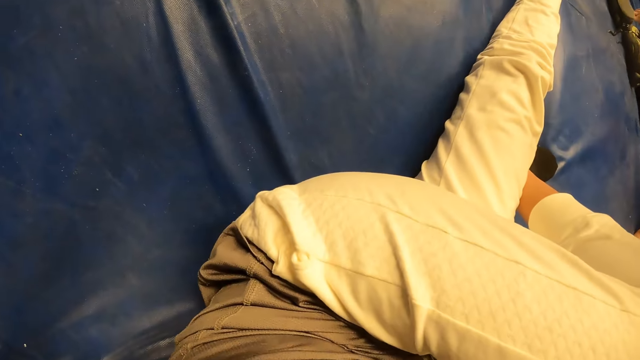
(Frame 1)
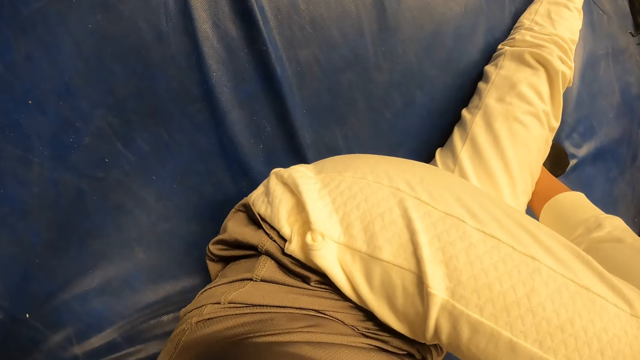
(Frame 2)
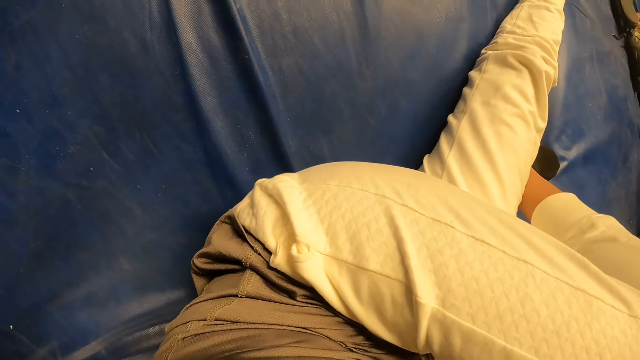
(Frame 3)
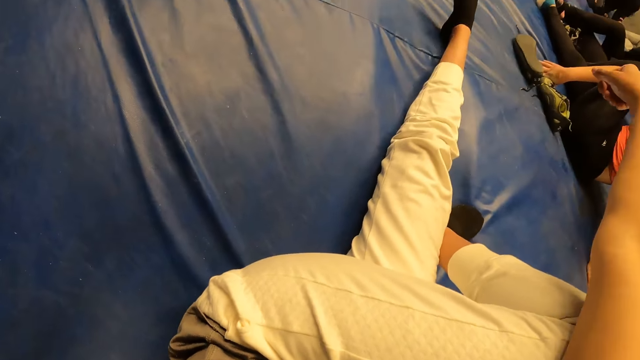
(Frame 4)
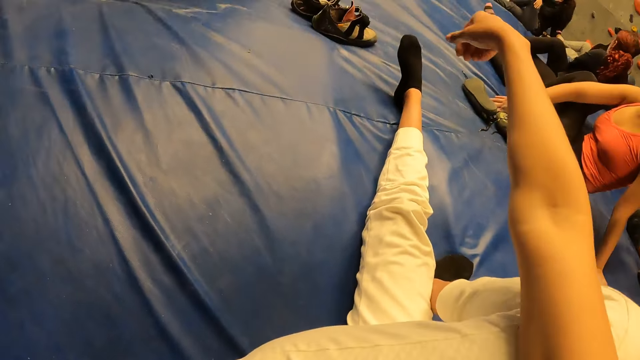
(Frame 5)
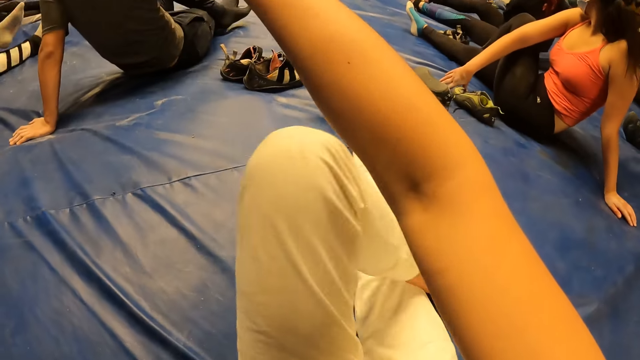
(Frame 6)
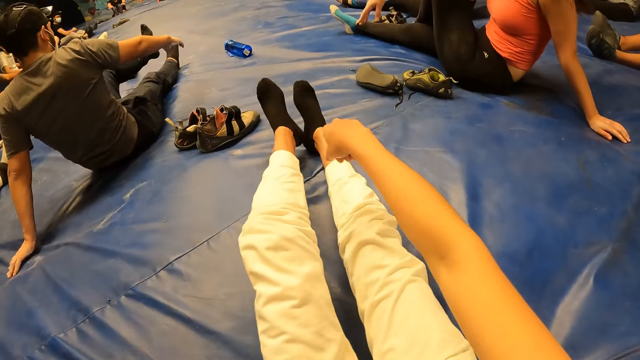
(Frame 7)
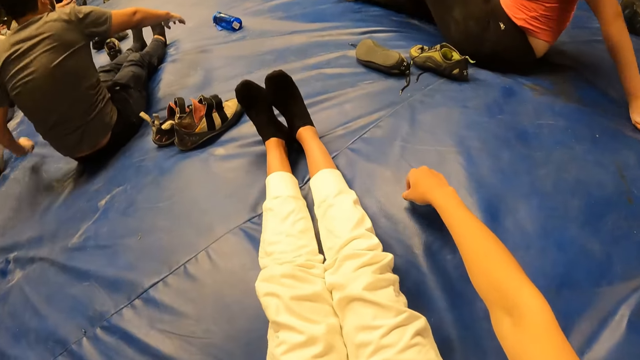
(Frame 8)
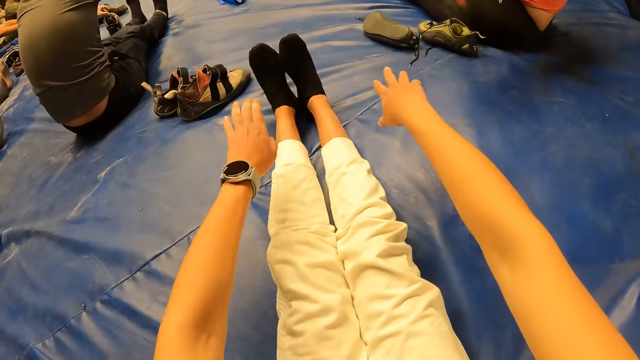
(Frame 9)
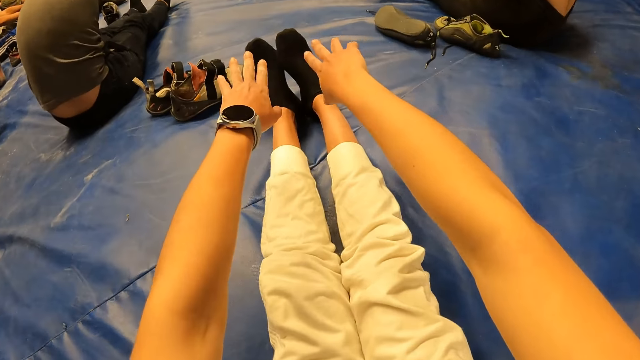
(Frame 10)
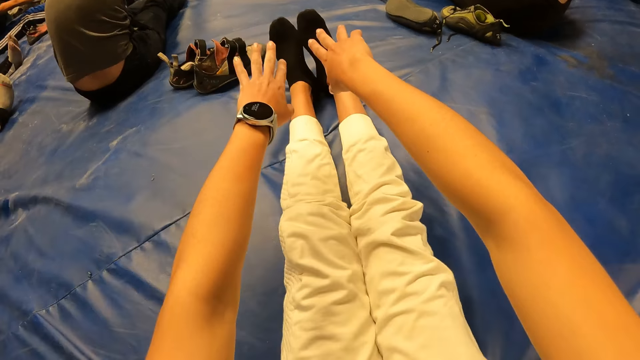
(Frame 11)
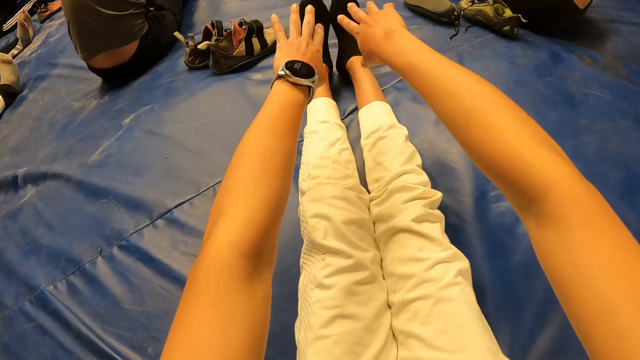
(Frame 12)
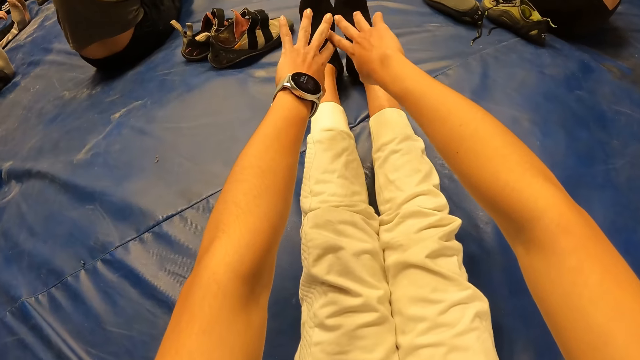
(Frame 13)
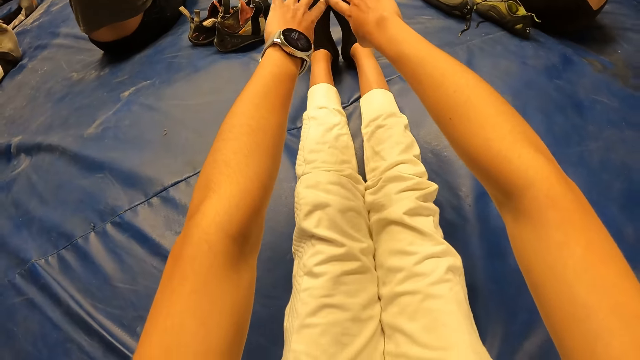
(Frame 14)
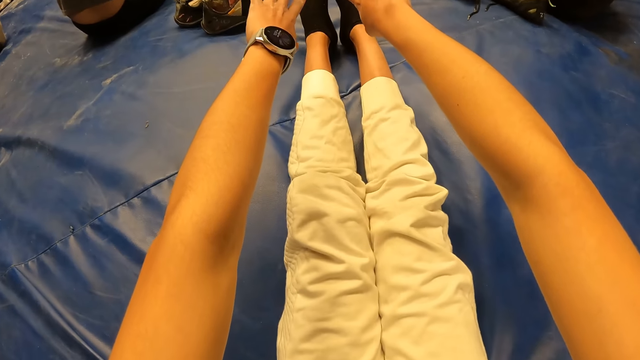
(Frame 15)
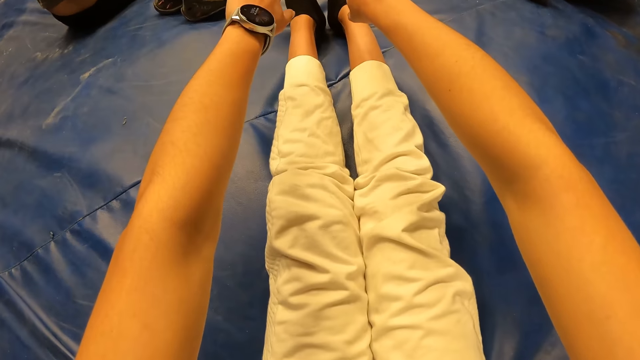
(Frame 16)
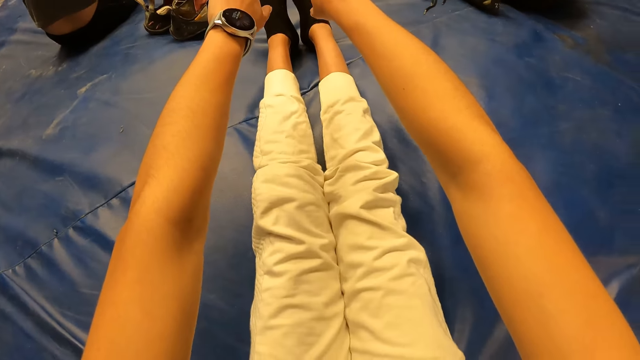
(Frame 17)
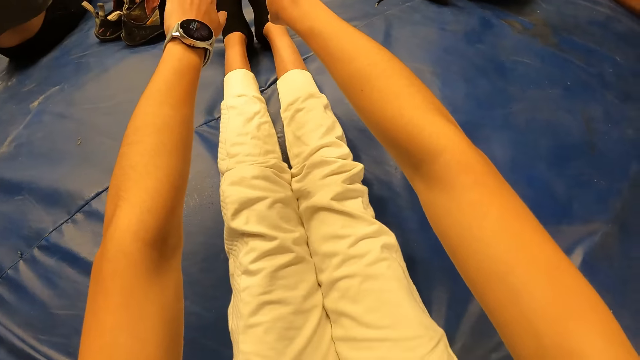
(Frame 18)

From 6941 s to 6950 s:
The camera wearer squeezes the left leg. He removes his right hand from his left leg. He moves the left leg. He places his left leg on the foam. He moves both hands. He touches the foam with his right hand. He stretches both hands. He touches his left hand with his right hand.

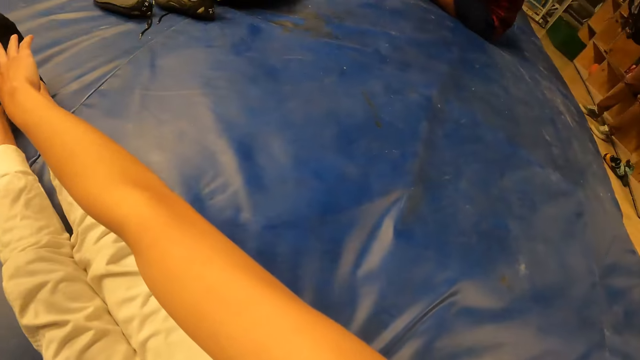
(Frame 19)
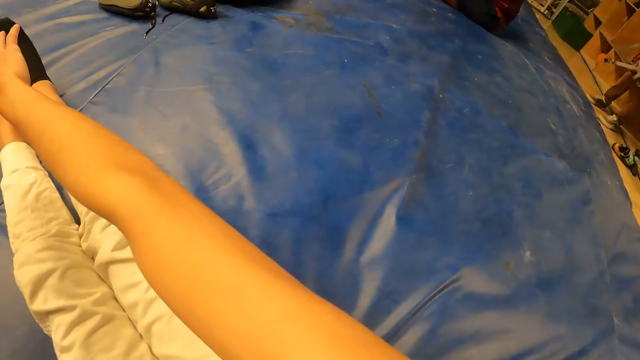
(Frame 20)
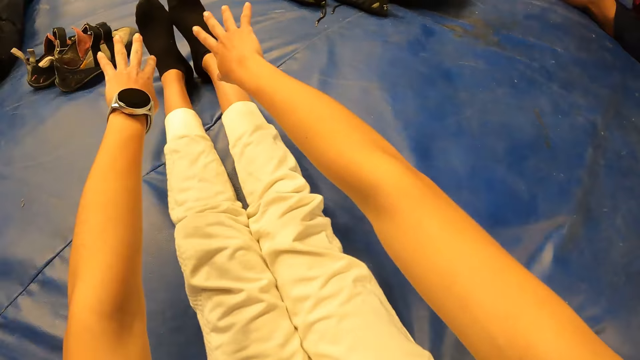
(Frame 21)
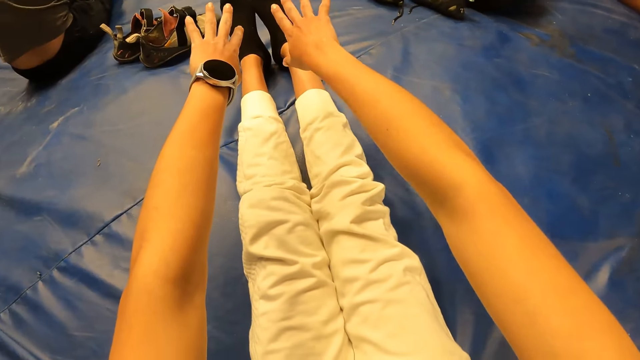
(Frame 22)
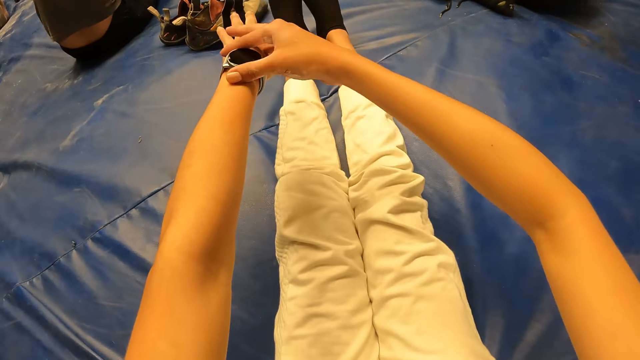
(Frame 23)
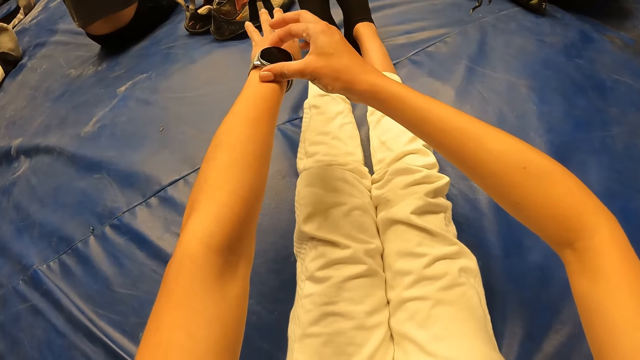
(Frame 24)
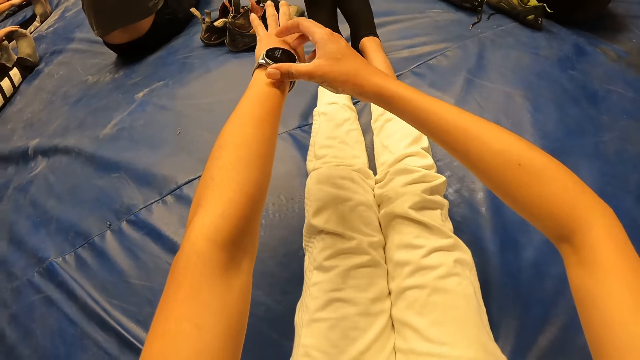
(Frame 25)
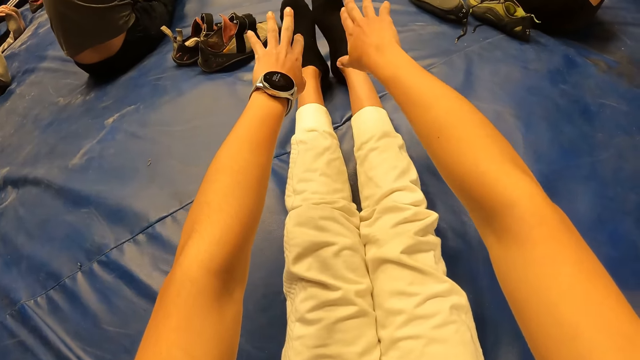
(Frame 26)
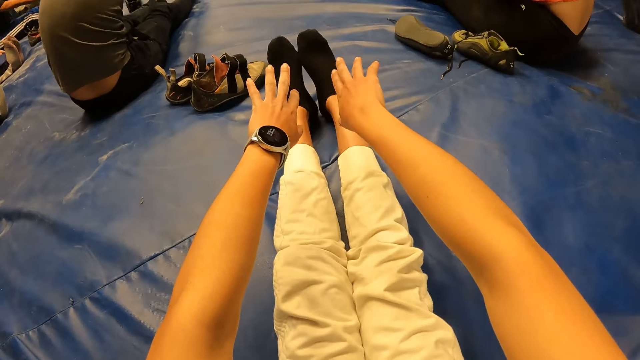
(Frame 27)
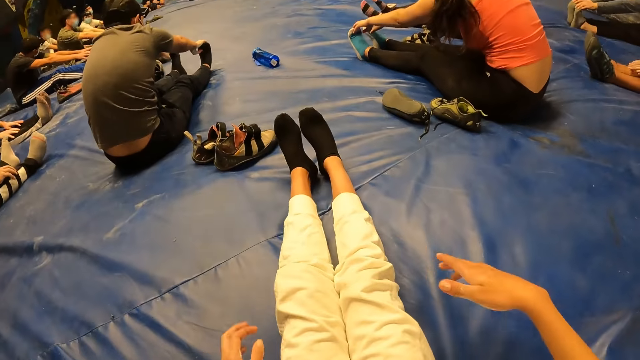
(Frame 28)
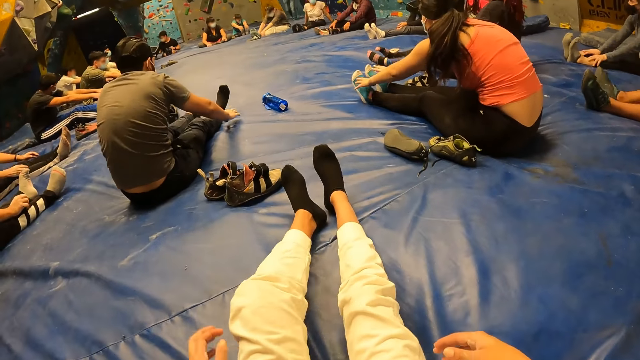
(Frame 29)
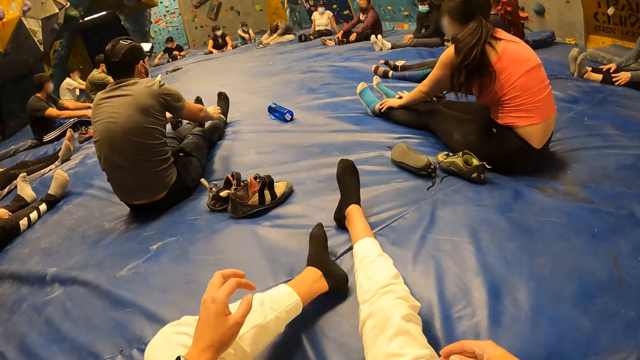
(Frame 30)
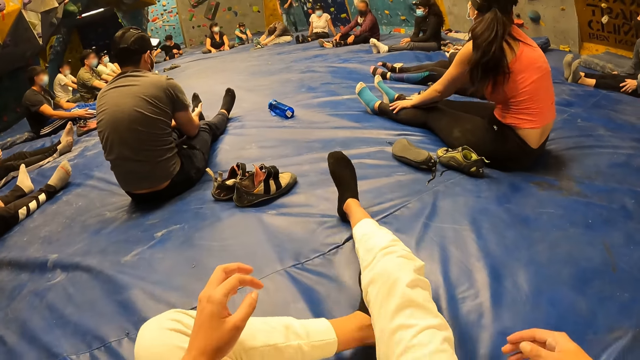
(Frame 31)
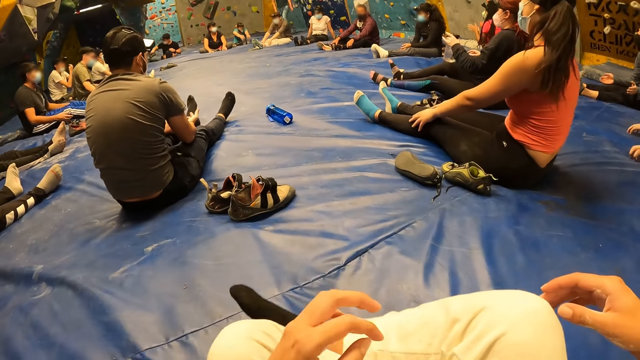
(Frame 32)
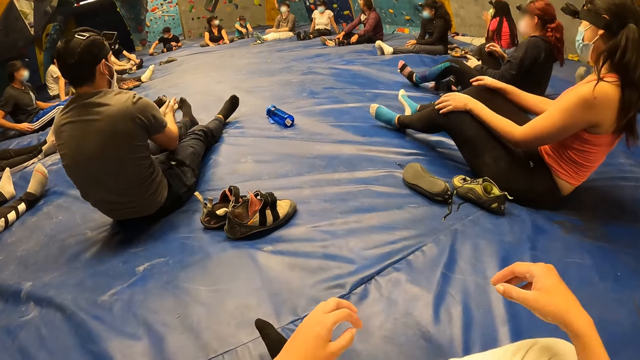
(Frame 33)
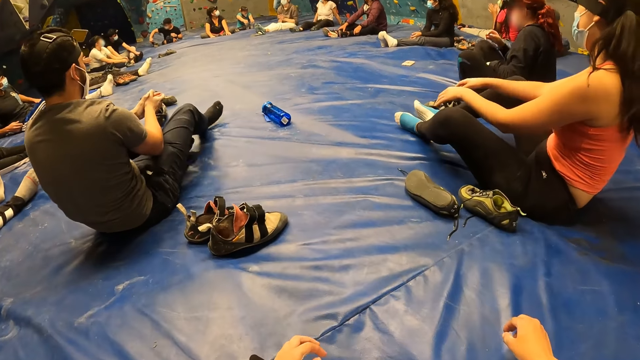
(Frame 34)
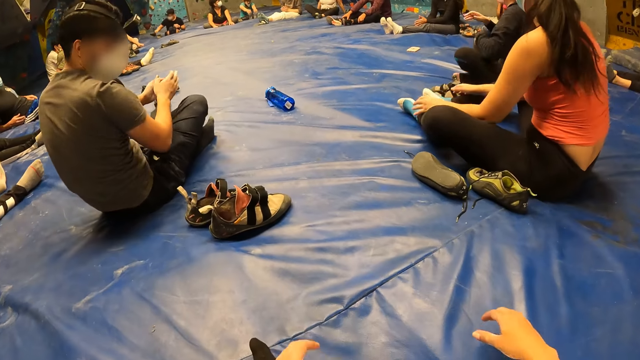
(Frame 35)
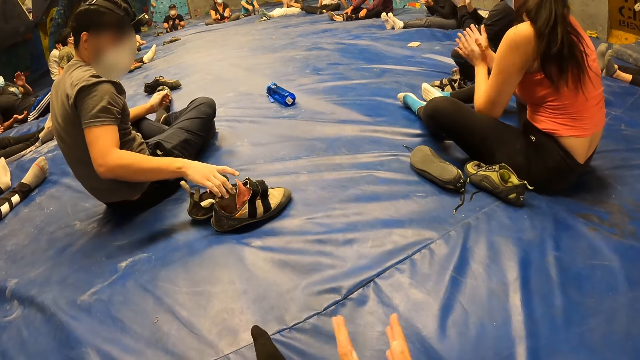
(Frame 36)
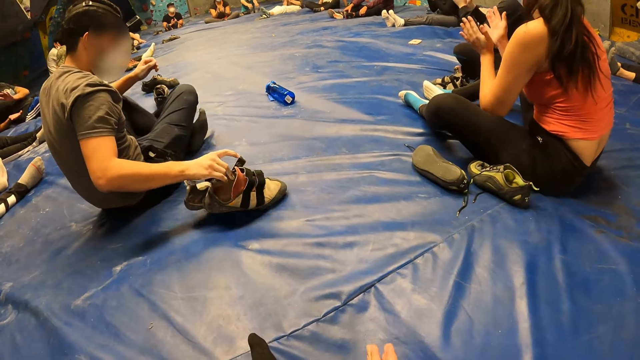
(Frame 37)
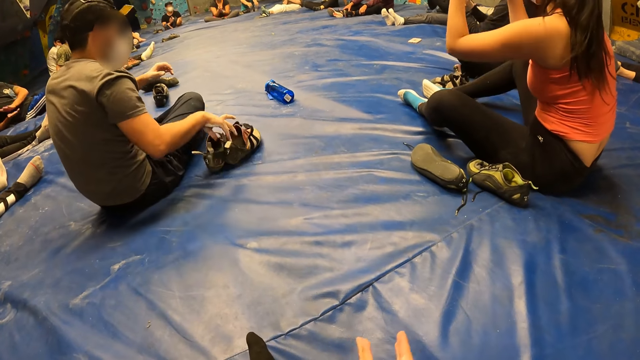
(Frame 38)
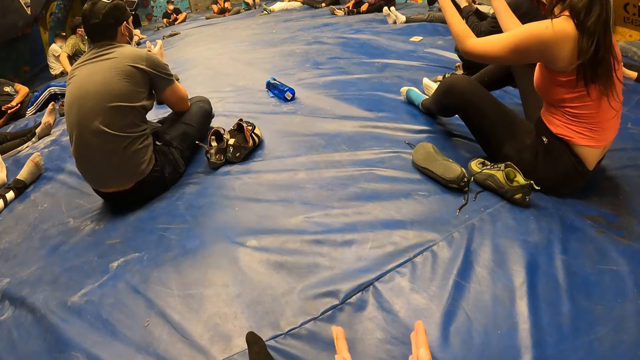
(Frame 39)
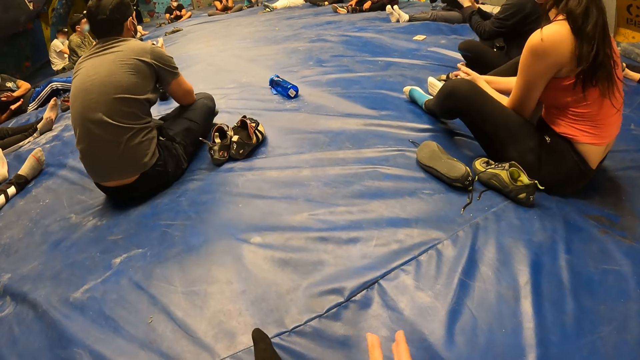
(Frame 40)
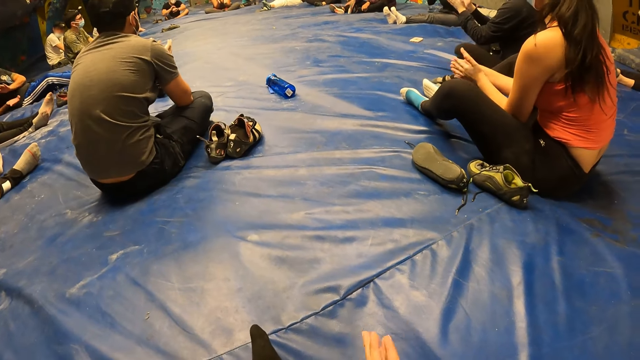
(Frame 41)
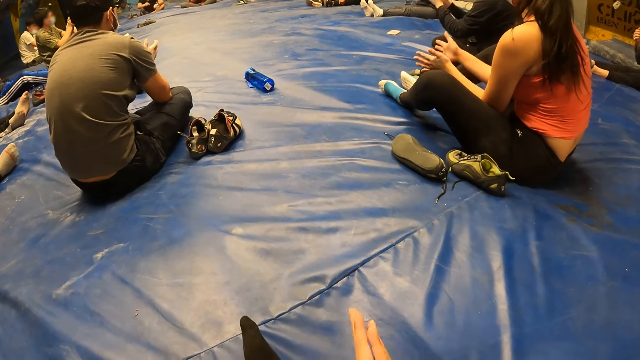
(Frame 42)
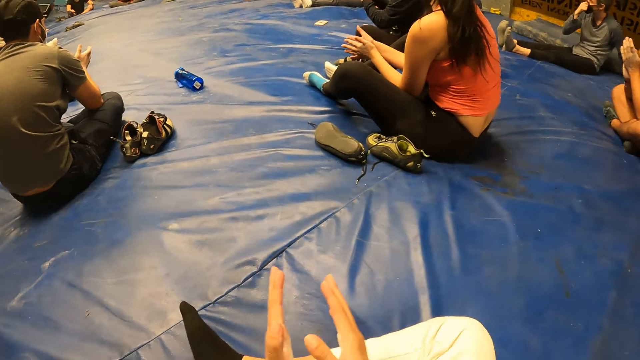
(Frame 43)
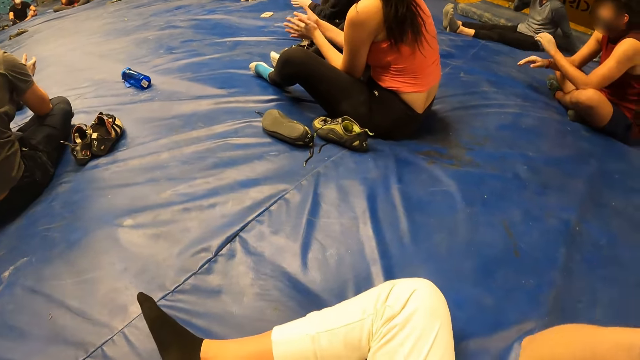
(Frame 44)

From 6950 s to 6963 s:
The camera wearer looks around. He stretches both hands. He operates a wristwatch in his left hand with his right hand. He touches the watch. He removes his right hand from the wristwatch. He stretches both hands. He pulls back both hands. He folds his left leg under his right leg. He folds his right leg. He moves both hands. He looks around. He claps his hands. He looks around. He claps both hands.
